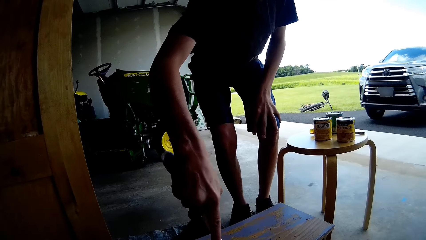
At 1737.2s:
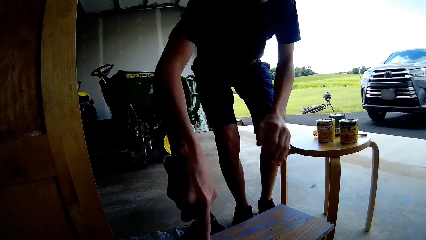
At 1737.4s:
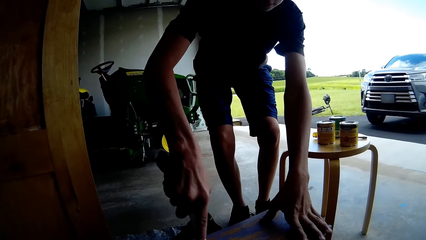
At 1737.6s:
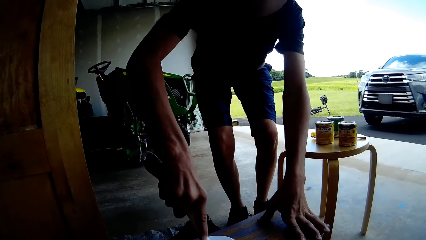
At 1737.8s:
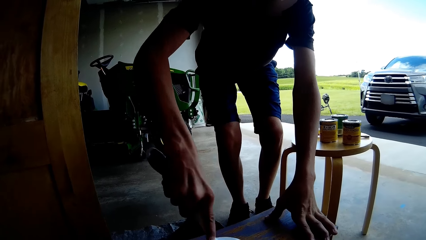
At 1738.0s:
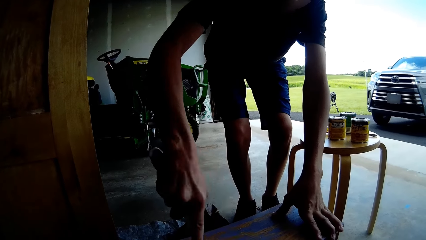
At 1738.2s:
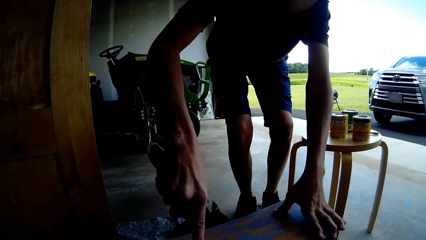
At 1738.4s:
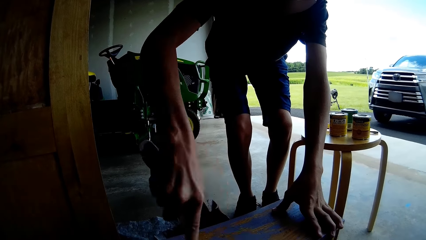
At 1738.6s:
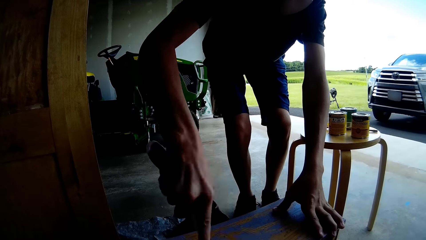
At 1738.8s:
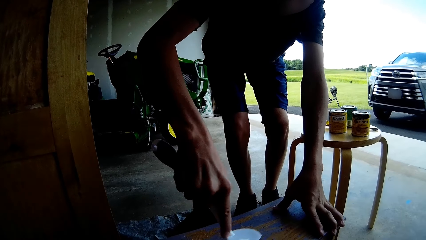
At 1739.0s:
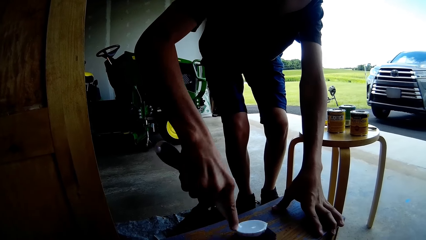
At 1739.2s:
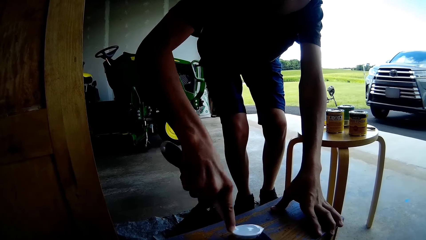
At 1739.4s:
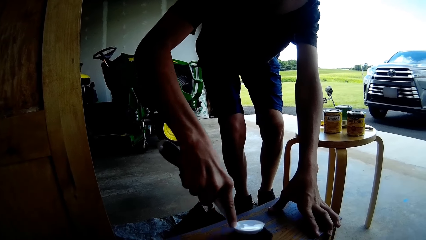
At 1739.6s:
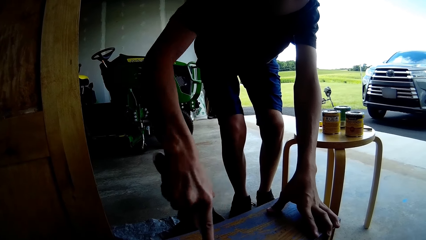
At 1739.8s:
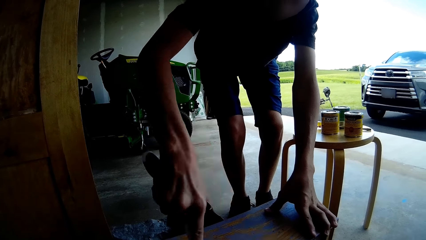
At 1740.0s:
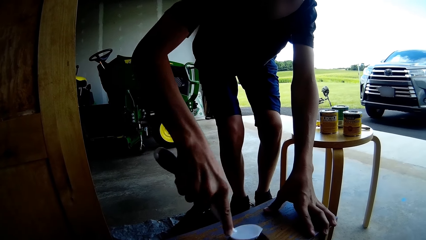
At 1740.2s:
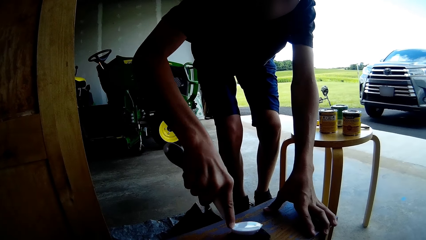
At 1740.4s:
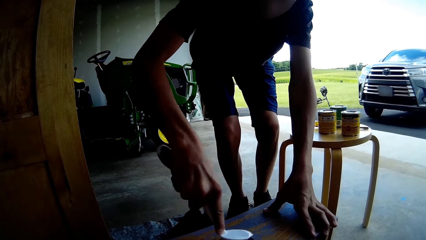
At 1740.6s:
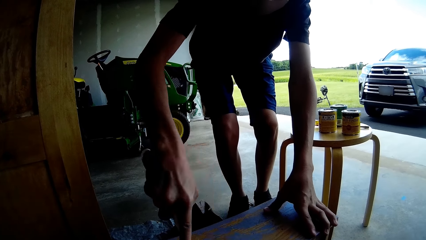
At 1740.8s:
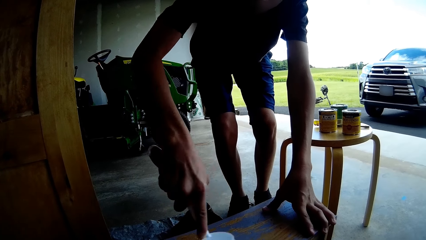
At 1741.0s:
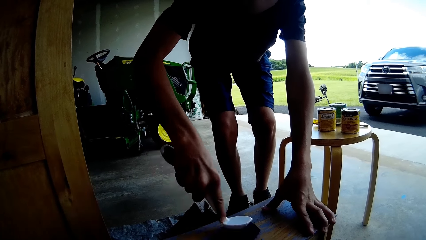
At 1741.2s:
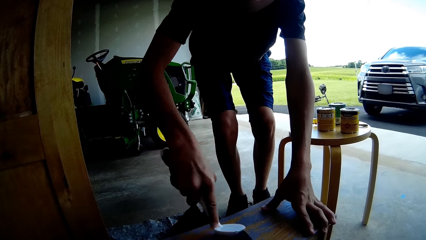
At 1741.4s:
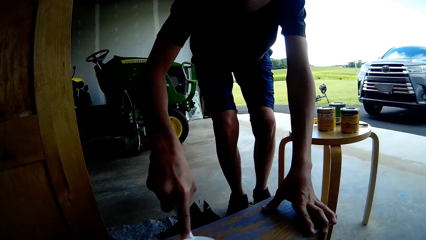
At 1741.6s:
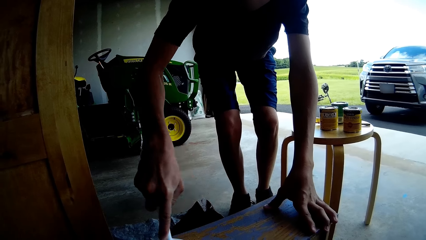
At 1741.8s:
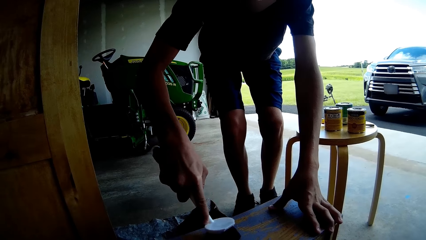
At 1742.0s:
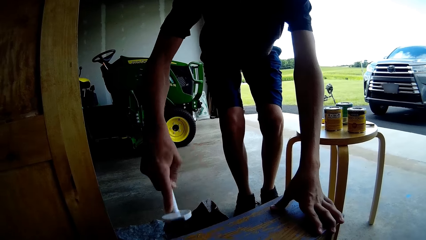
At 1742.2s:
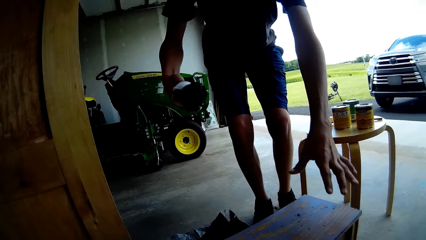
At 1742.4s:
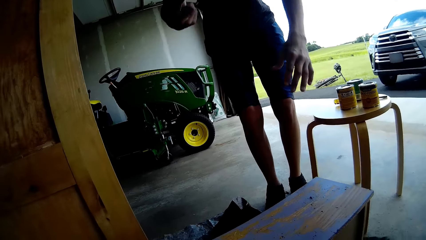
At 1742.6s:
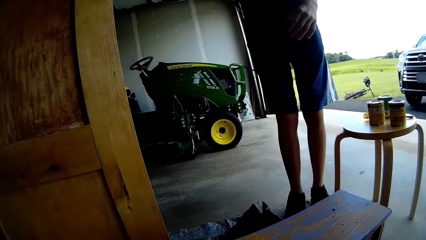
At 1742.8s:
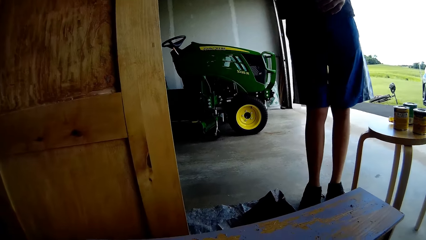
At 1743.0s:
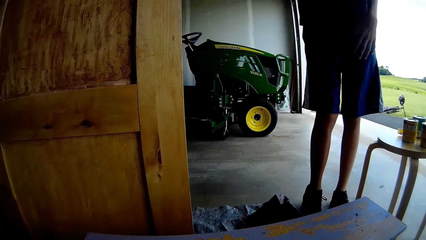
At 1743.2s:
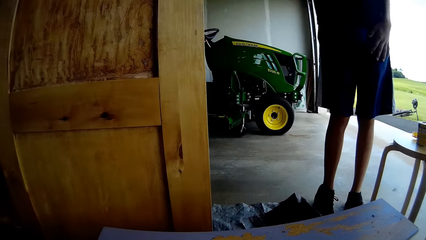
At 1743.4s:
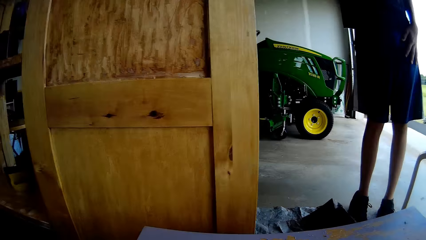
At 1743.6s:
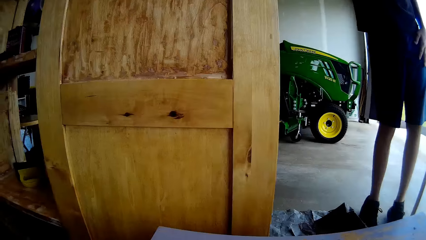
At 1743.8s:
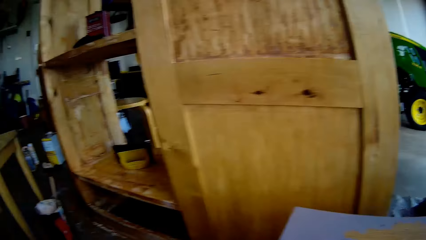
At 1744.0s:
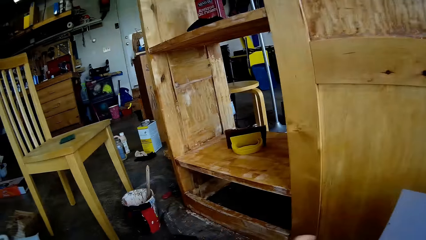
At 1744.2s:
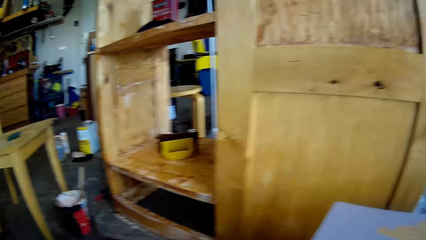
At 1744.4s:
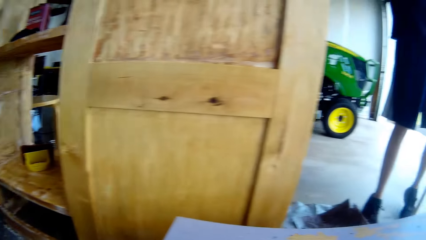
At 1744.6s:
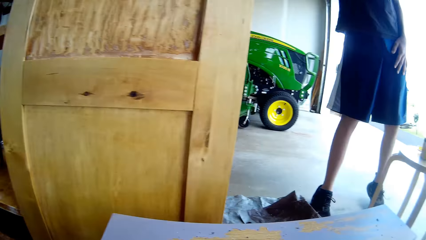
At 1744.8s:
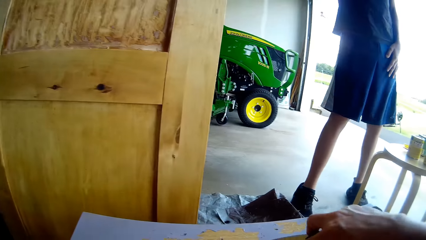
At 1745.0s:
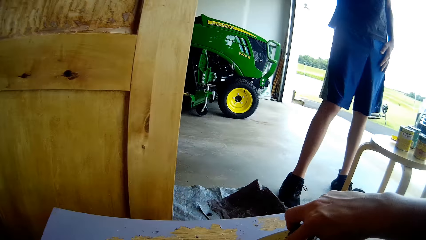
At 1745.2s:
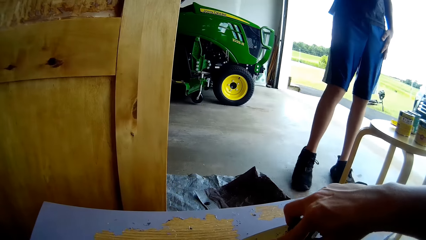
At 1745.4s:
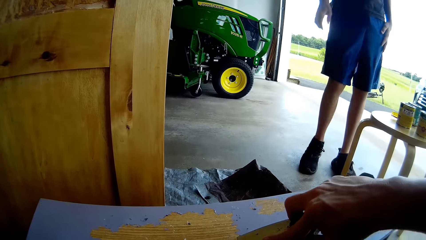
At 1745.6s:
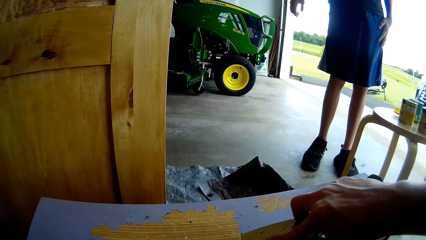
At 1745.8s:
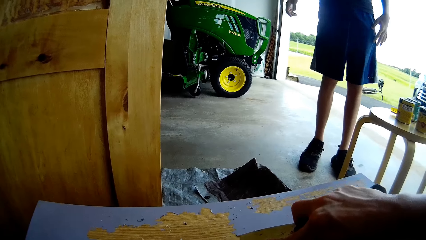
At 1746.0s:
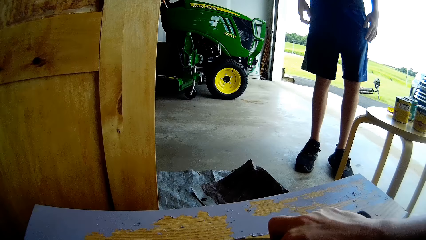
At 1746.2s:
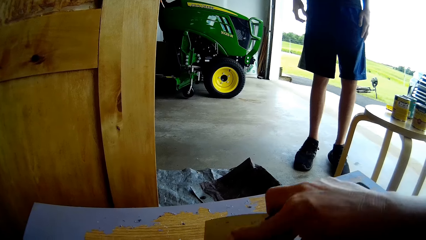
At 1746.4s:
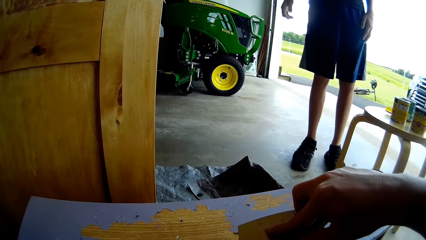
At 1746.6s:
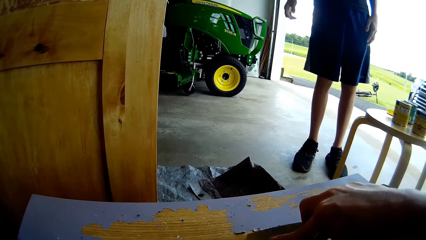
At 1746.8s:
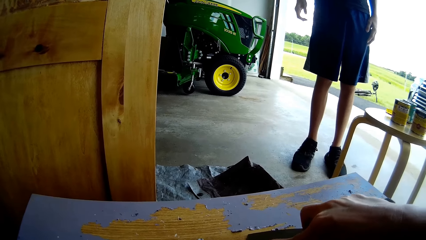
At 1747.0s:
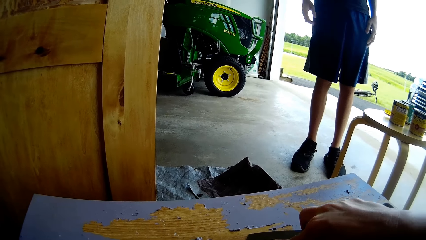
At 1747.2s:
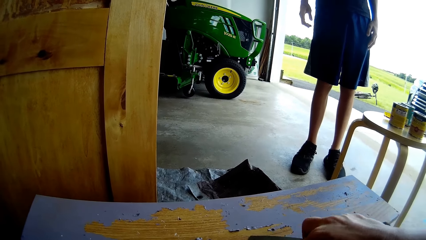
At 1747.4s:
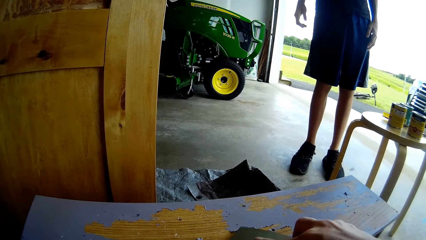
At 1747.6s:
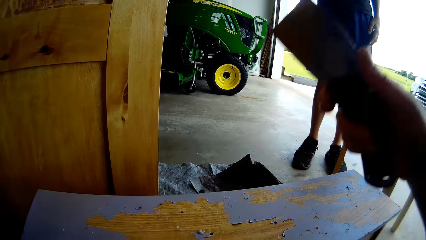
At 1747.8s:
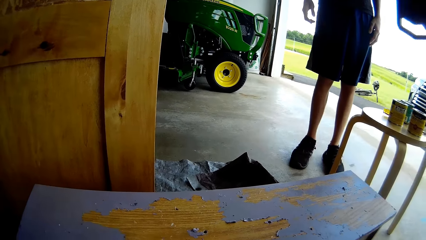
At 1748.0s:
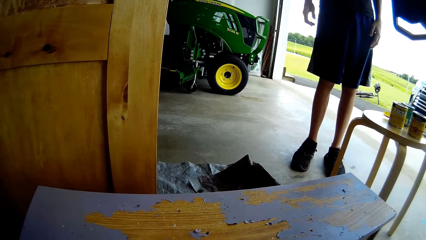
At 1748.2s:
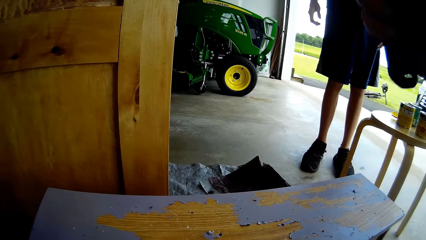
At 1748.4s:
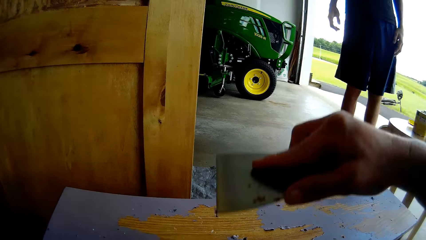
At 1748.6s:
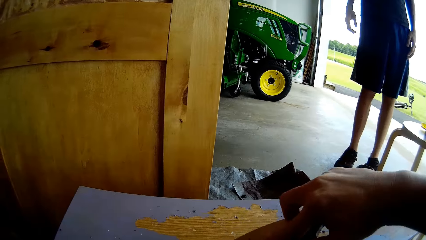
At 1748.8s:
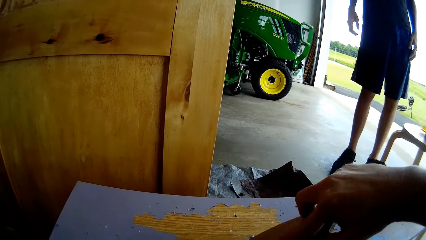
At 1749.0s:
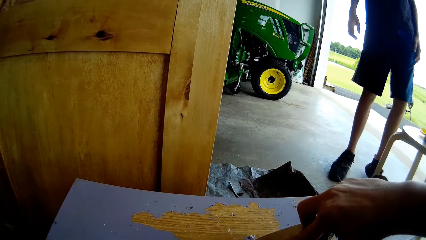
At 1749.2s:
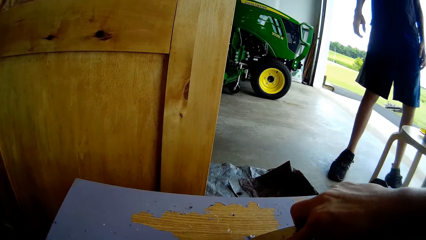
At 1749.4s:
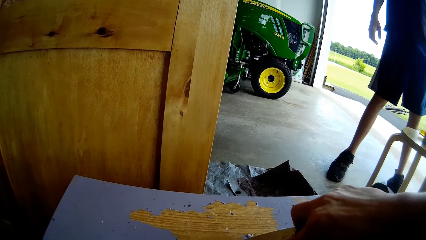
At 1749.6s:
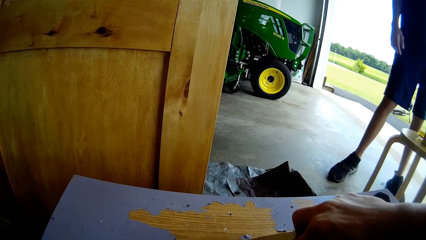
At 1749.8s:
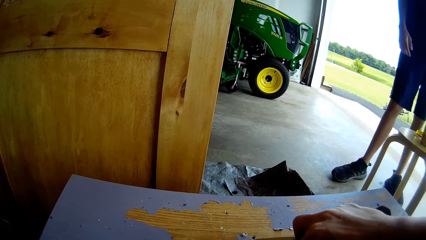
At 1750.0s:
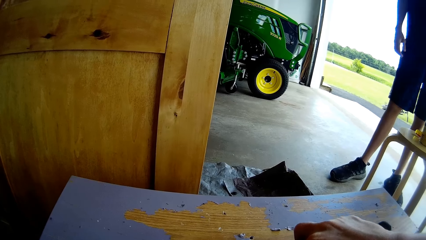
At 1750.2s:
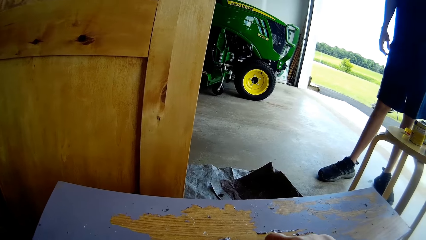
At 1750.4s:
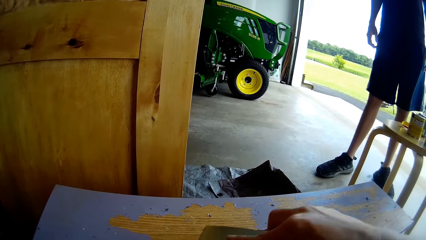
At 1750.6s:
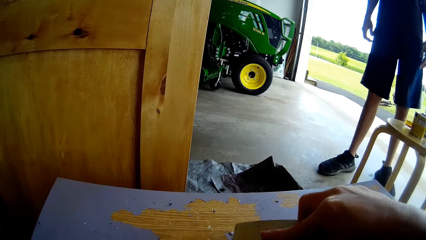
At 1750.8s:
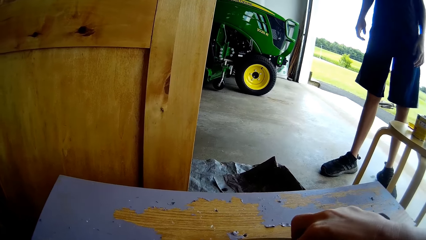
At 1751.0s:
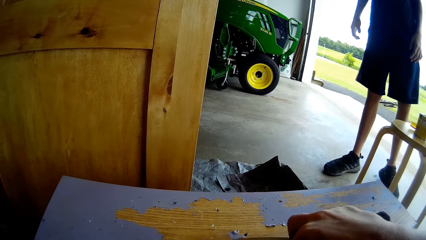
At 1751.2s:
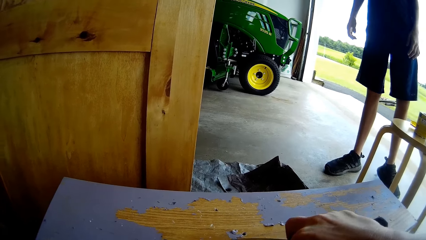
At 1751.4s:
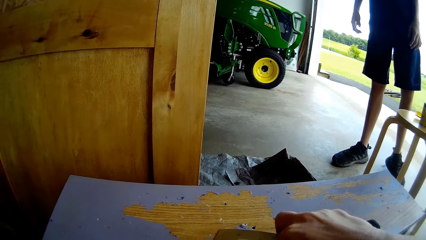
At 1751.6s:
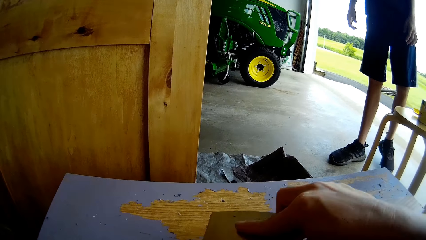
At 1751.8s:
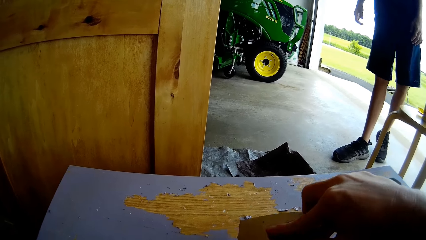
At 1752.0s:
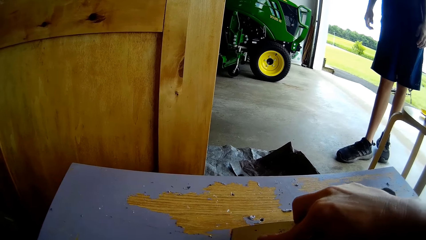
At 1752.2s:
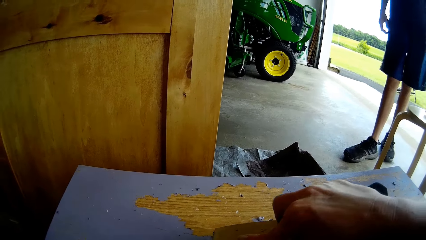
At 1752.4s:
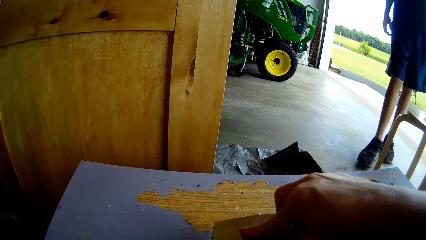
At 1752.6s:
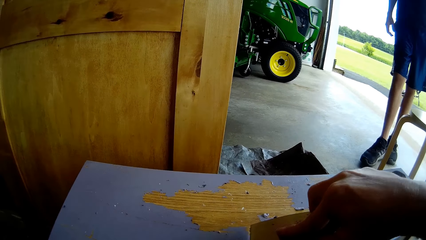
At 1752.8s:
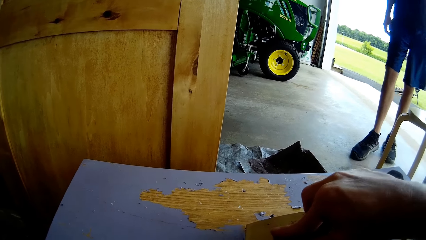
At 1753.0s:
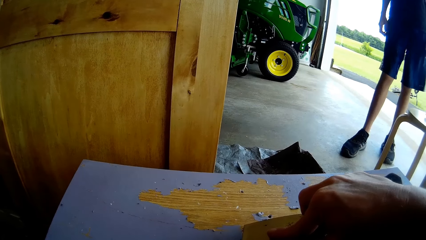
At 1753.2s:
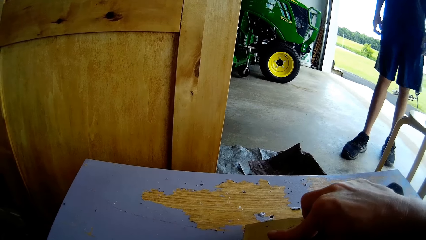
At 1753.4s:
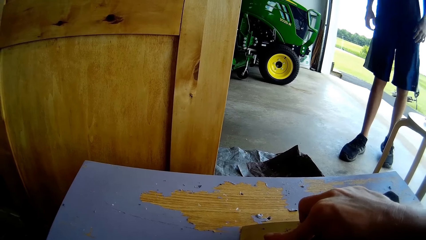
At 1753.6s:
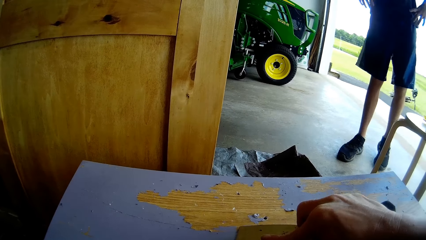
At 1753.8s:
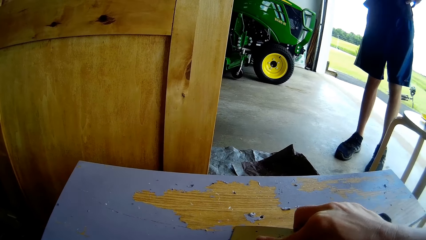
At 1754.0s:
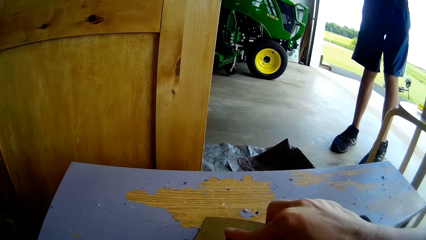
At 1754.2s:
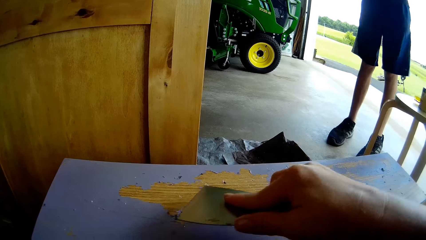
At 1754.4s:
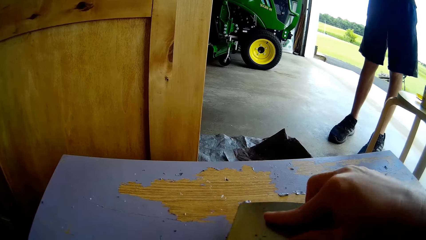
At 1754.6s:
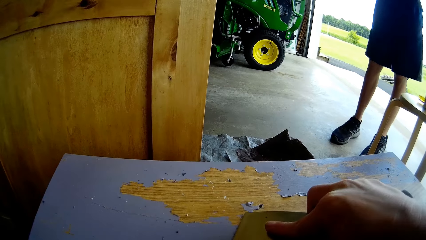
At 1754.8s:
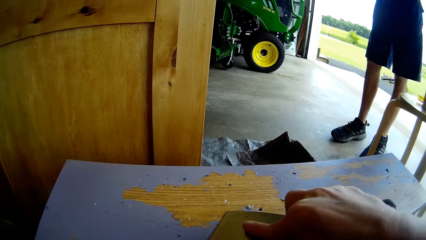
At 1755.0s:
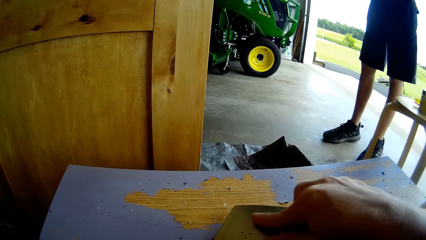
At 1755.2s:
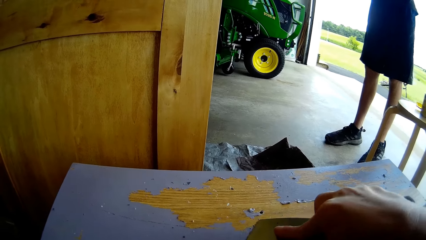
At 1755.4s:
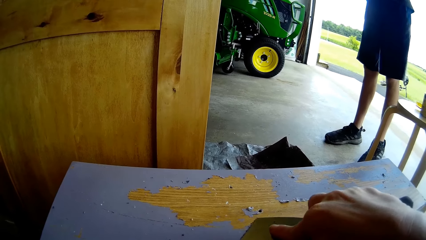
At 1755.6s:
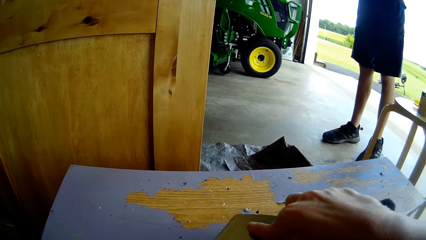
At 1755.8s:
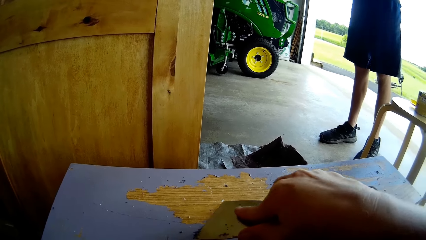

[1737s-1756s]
The camera wearer scrubs the table. A person scrapes off the paint. The camera wearer touches the table. The person touches the wooden structure. The person stops the removal of paint. The person returns the brush on top of the drawer. The camera wearer looks around. She removes the paint with the scraper. The person moves the hand down and stands near another person. The camera wearer lifts her hand up. She removes the paints with the scraper. The person moves near the chair and moves the hand to the waist.
